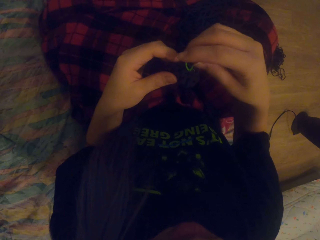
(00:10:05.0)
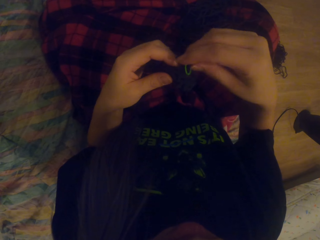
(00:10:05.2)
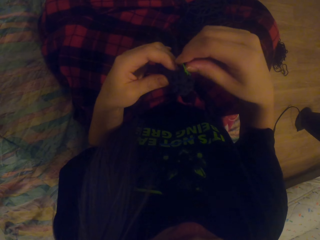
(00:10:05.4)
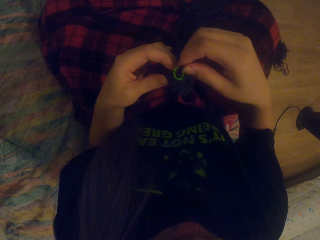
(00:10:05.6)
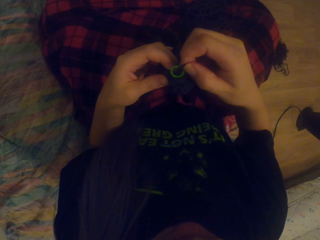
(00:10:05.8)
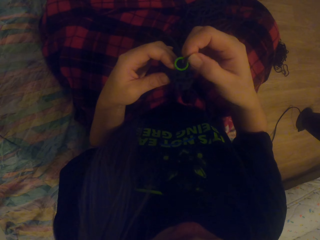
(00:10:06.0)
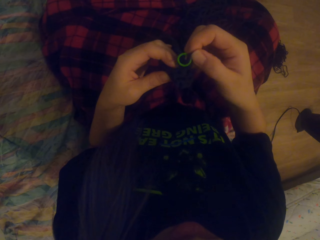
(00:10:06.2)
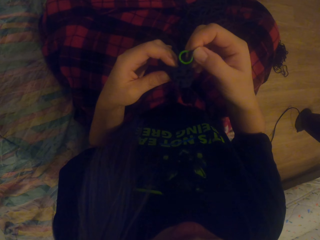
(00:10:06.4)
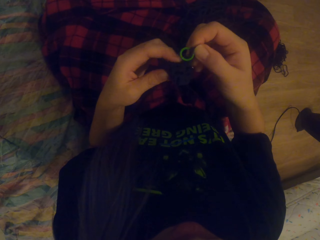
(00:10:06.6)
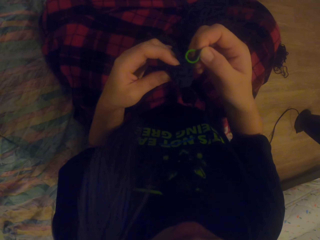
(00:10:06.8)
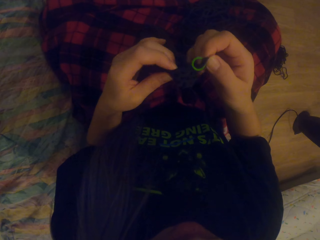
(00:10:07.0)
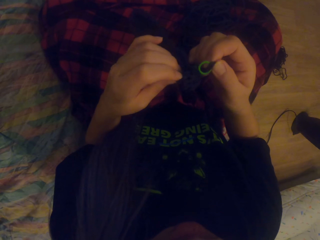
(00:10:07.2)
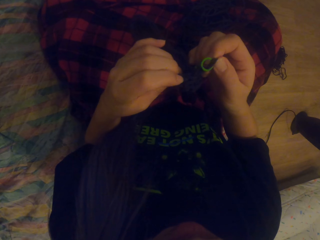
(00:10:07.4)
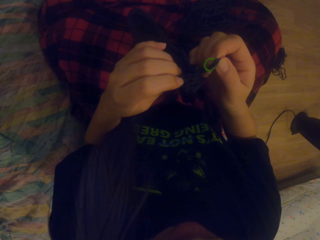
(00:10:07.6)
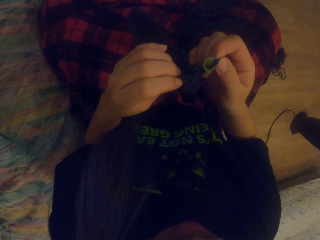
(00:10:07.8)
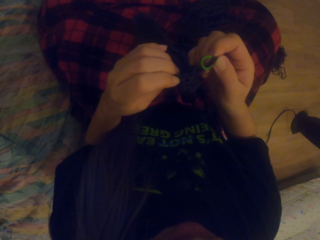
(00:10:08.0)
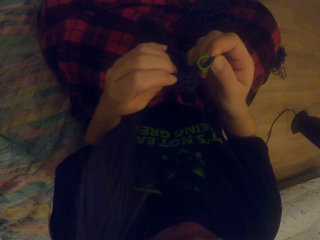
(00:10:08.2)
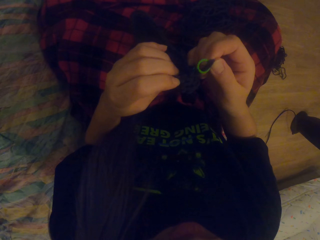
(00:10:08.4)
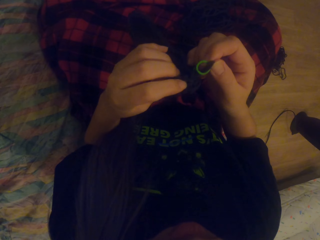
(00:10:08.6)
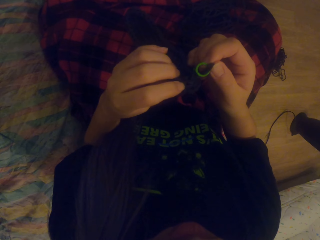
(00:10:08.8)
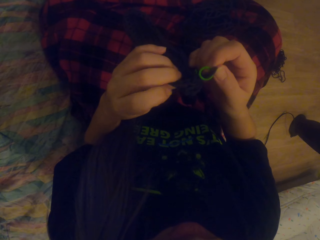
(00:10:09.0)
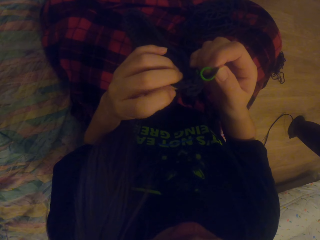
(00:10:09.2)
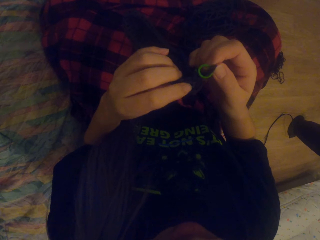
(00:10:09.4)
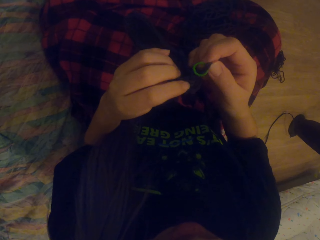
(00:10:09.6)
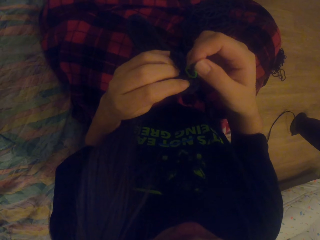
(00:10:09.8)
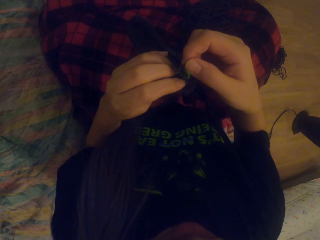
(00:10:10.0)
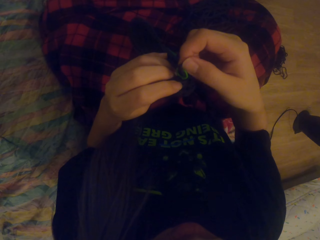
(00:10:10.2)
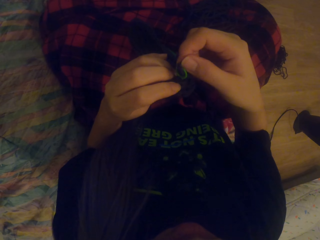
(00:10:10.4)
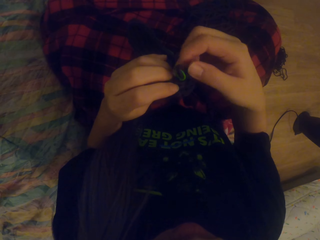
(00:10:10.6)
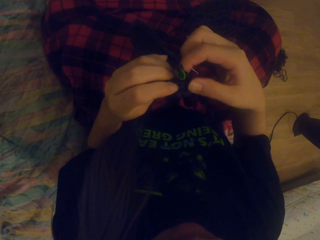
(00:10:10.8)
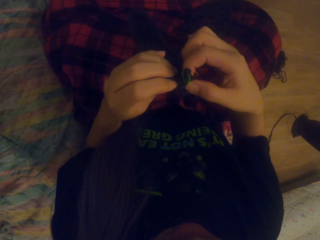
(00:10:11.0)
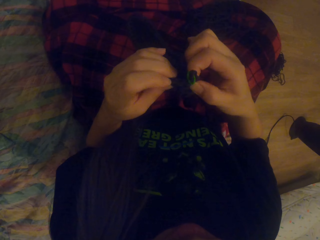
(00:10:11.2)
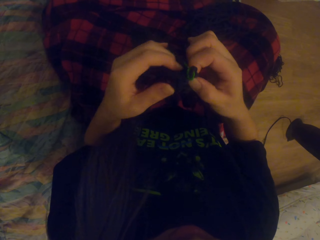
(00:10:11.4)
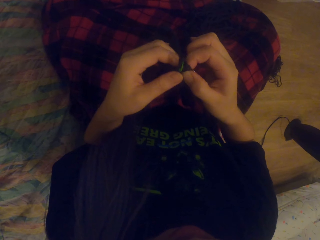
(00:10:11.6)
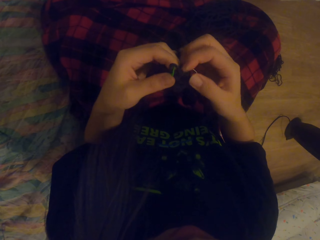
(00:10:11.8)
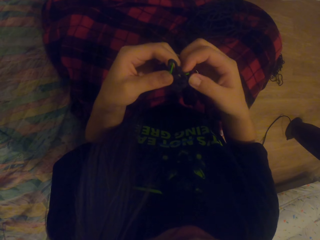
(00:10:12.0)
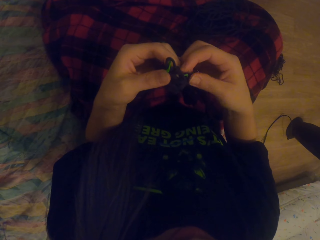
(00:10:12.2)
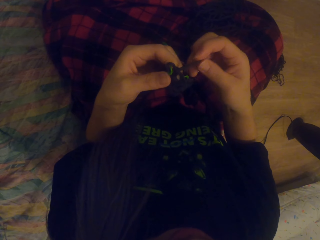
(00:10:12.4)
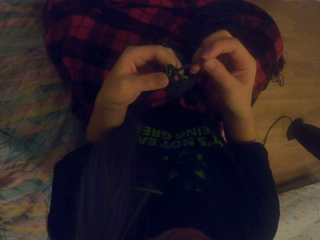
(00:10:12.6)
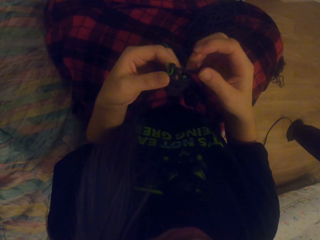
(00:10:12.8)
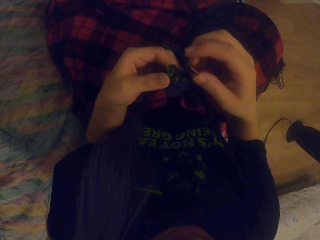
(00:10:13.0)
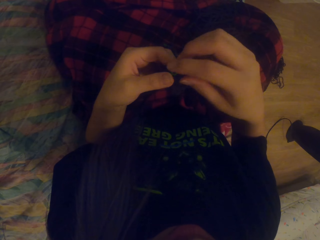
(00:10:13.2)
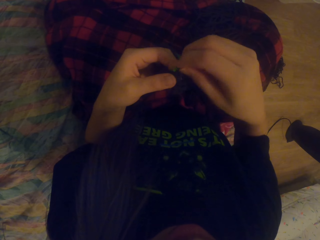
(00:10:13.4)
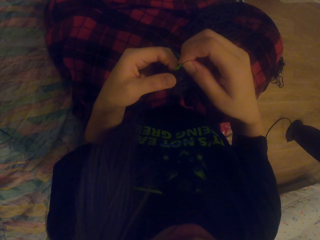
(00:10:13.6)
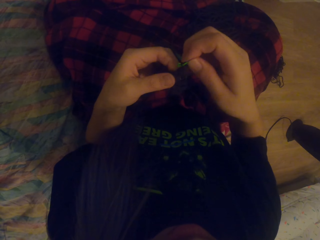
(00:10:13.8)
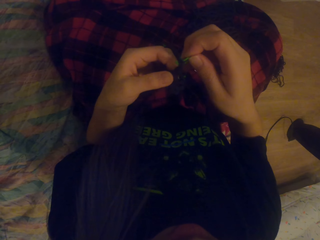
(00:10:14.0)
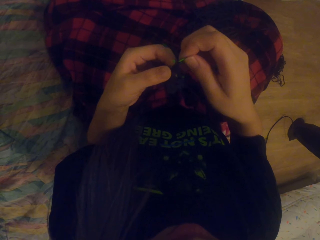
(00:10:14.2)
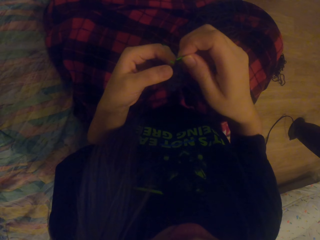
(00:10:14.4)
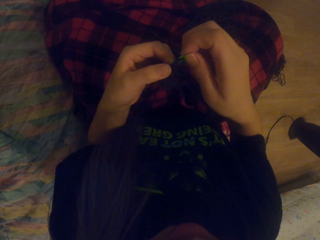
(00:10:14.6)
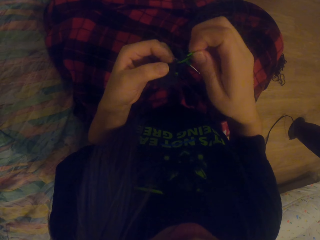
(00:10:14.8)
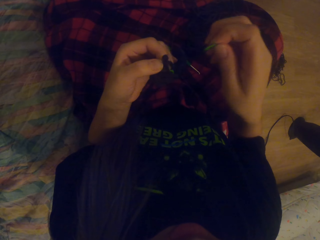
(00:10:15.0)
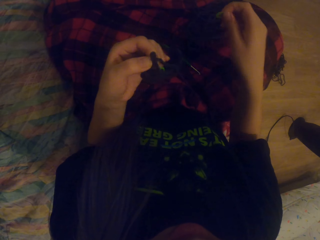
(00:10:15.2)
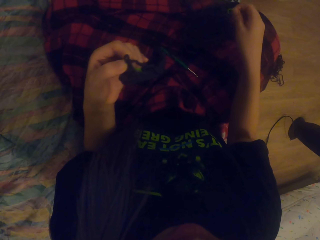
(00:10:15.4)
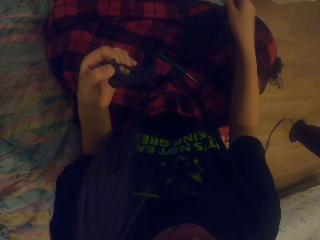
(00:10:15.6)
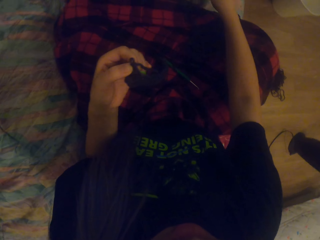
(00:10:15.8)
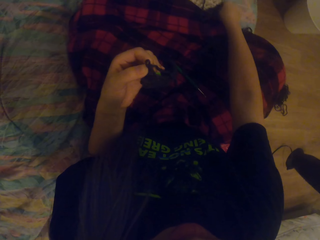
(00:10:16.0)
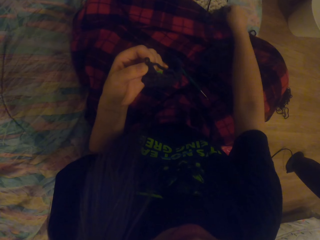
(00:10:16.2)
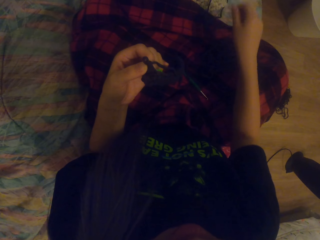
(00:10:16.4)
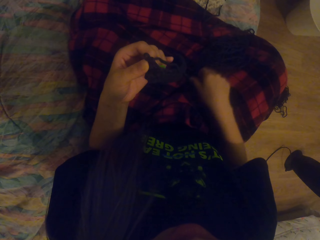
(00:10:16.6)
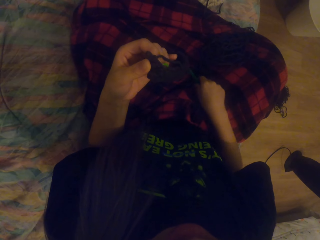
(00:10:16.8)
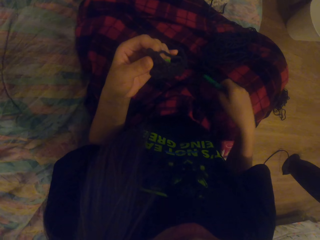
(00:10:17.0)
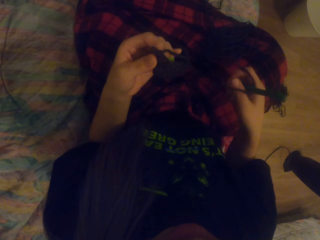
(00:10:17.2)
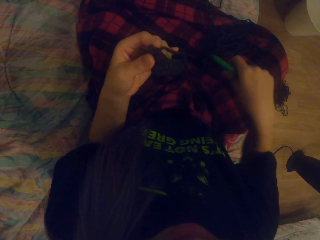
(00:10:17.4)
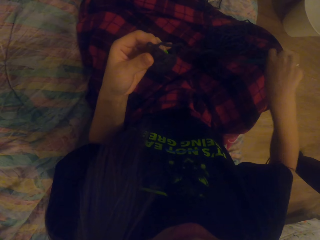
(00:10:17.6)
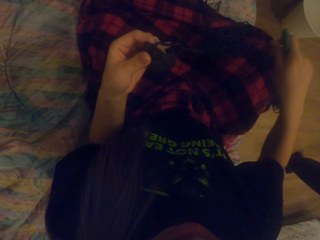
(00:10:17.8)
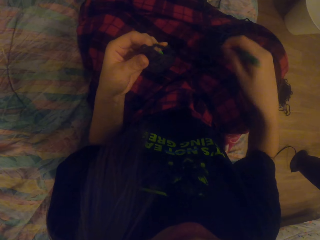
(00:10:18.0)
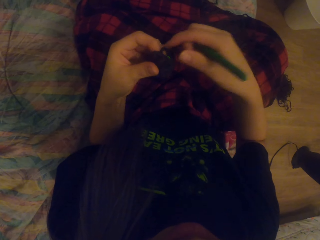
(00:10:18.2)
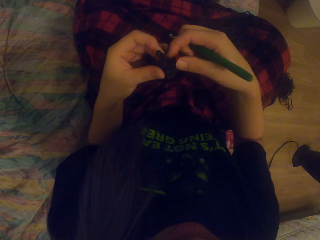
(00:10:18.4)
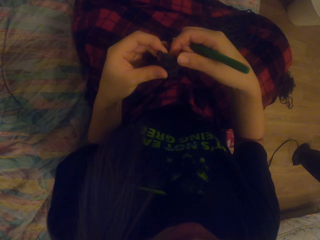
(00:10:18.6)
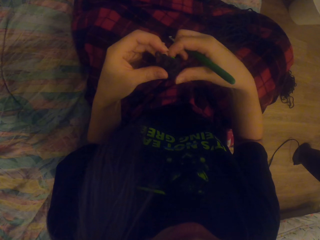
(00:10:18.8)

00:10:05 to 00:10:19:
The camera wearer looks at the yarn. She removes the stitch marker from the garment. She places the stitch marker on the floor. She picks up the hook from her lap.

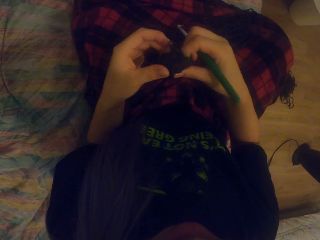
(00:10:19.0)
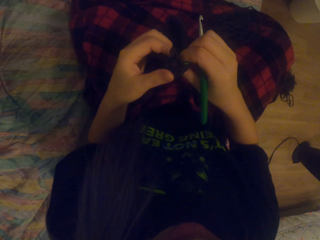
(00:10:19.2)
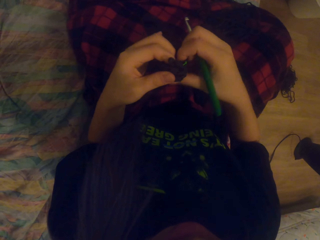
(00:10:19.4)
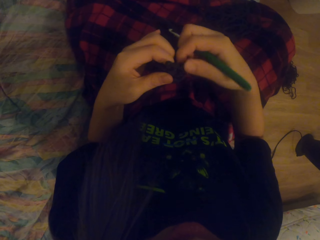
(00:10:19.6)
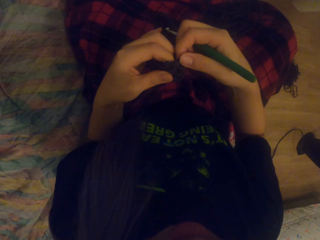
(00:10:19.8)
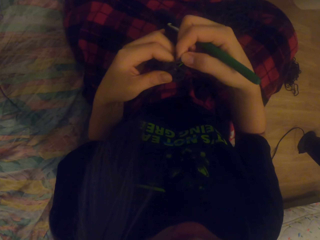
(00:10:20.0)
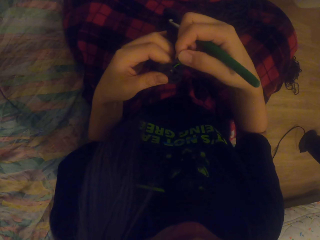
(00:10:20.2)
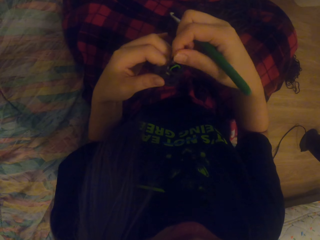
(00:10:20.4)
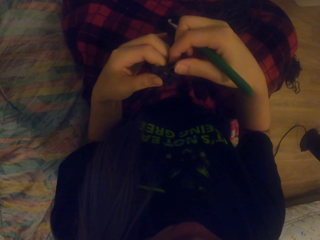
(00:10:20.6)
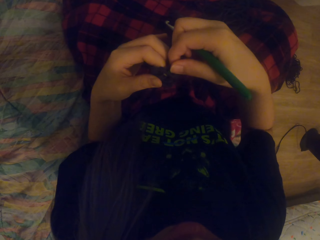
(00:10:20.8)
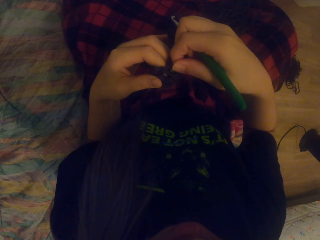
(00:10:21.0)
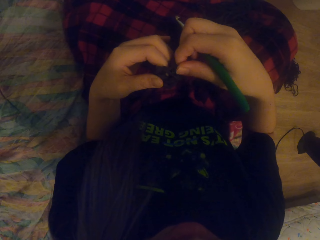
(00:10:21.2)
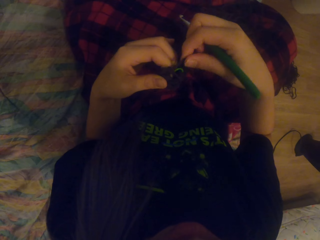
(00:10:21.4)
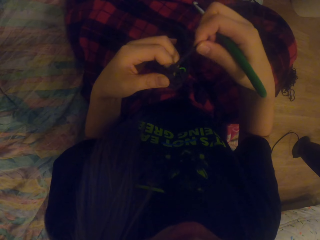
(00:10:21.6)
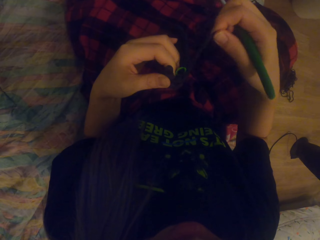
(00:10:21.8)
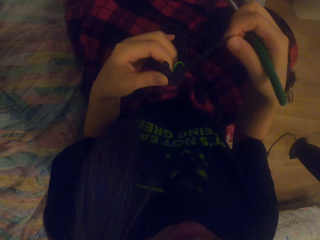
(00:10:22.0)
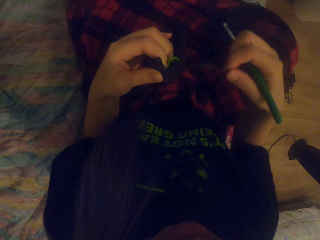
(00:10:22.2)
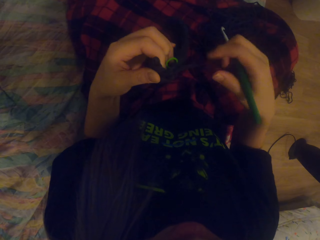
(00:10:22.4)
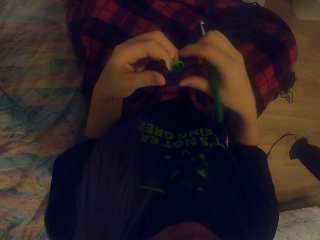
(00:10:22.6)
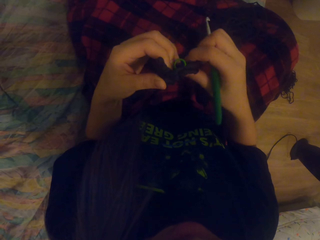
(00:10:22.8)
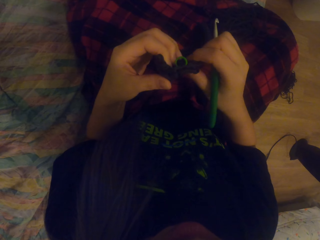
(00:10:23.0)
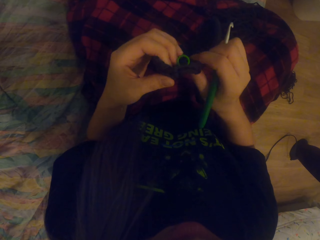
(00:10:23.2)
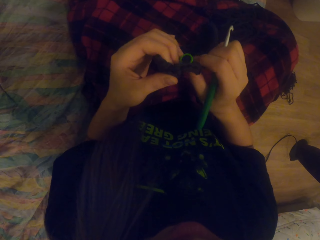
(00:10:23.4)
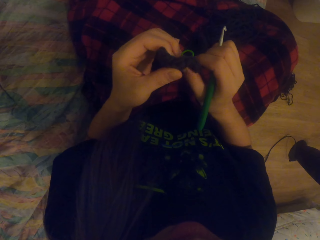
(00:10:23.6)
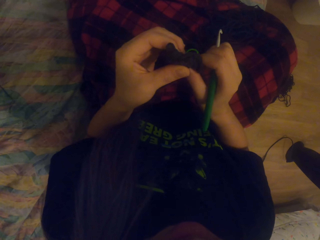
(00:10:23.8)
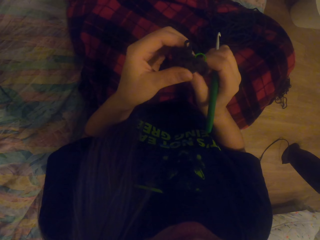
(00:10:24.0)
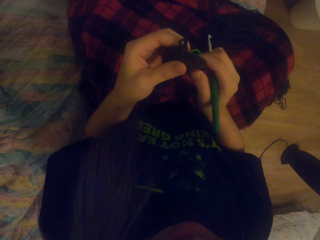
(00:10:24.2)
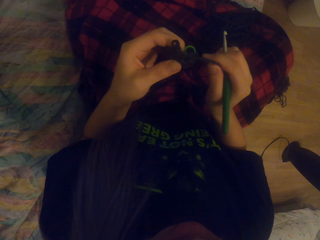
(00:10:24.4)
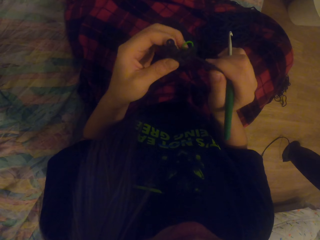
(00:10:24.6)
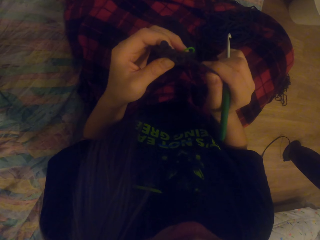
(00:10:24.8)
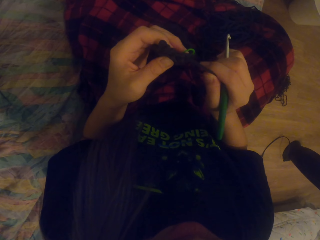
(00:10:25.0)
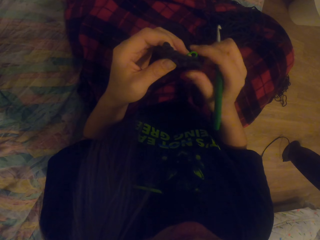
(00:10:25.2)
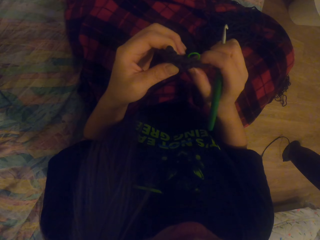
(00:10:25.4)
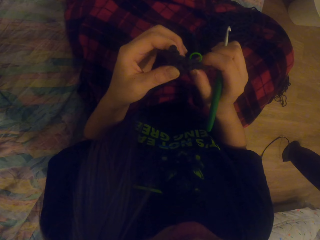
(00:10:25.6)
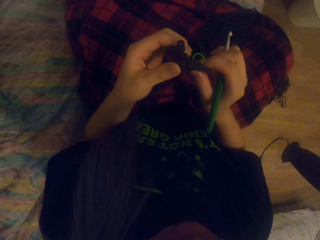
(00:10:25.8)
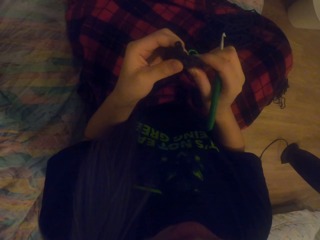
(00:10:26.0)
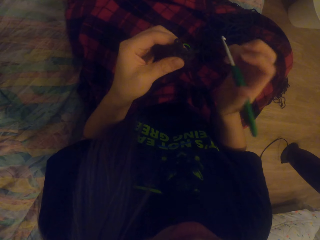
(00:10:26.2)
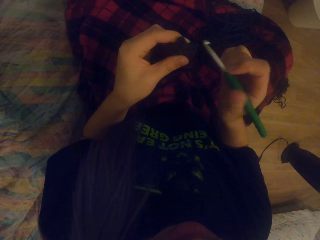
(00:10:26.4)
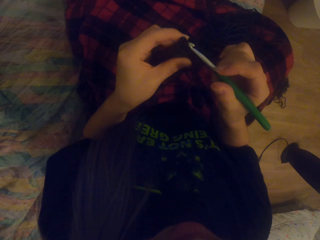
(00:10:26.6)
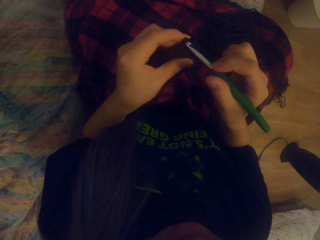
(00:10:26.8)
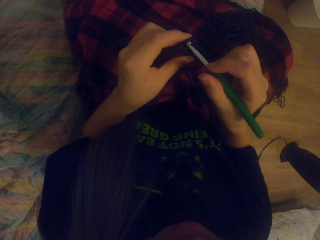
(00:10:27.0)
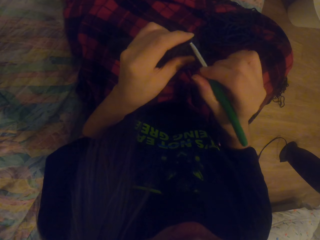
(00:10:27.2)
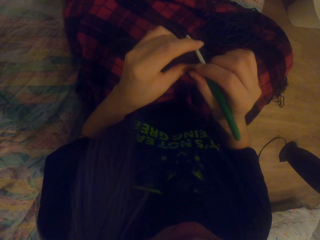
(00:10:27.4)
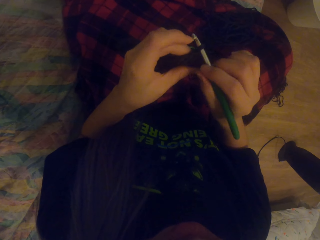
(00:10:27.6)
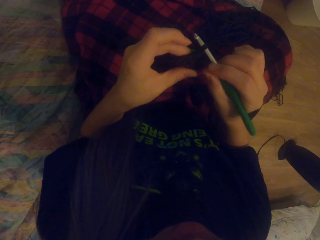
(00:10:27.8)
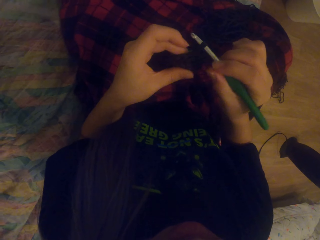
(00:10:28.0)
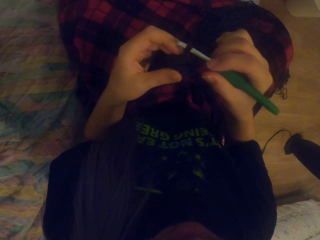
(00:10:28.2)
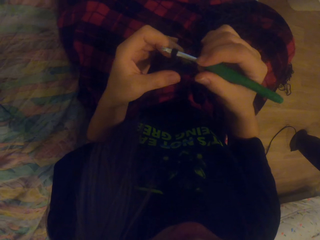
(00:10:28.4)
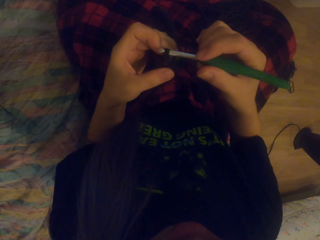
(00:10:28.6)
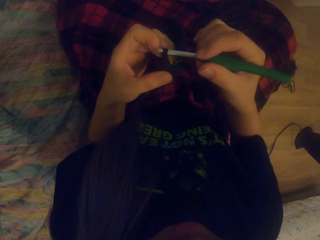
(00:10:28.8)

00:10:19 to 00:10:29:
The camera wearer pulls the yarn. They insert the hook in the loop.
